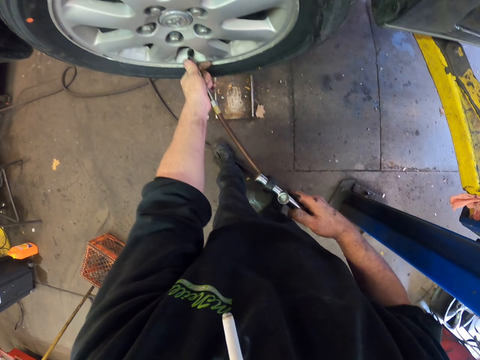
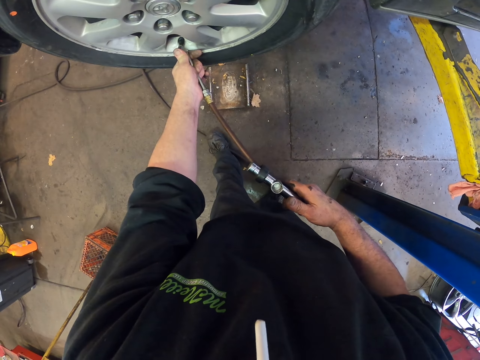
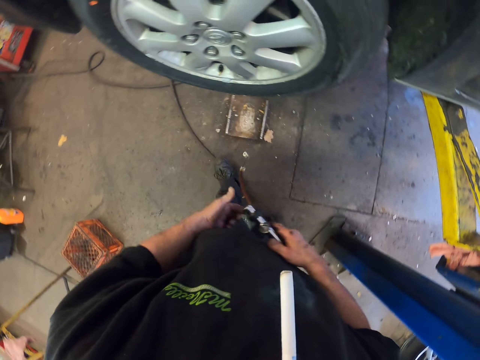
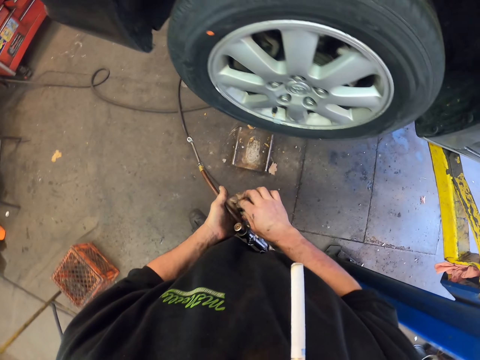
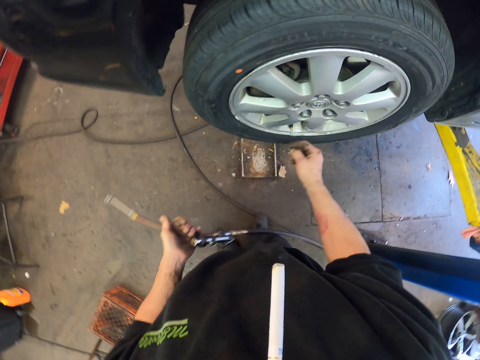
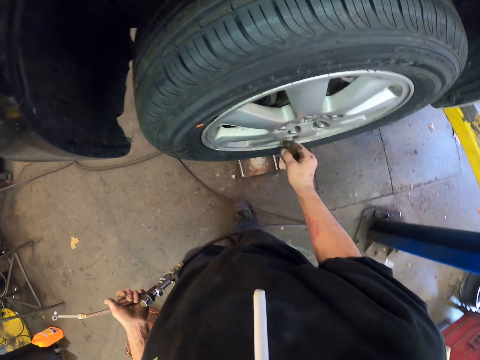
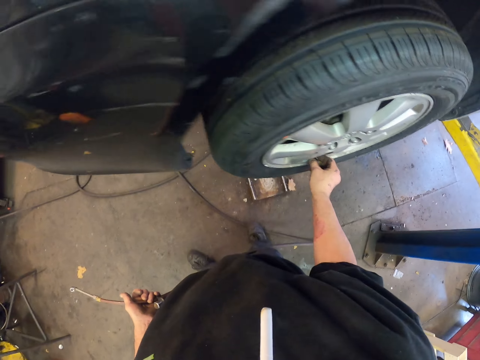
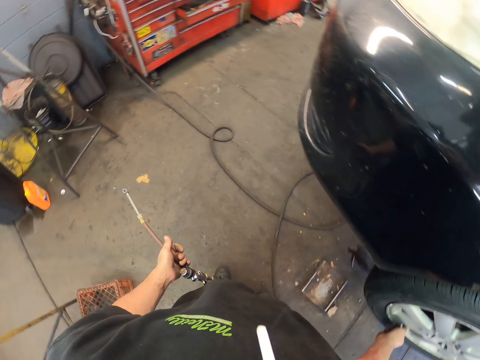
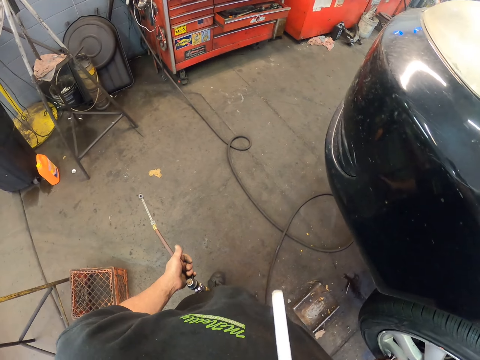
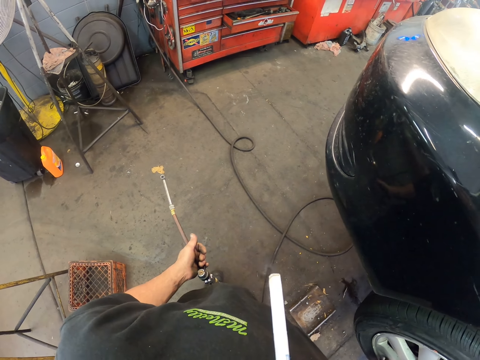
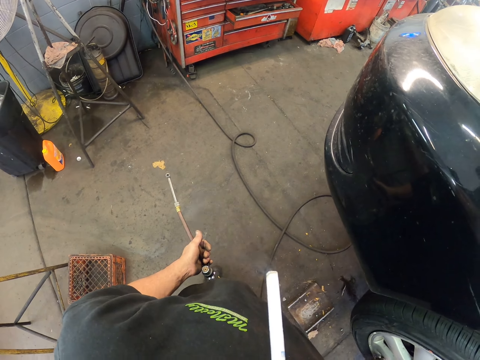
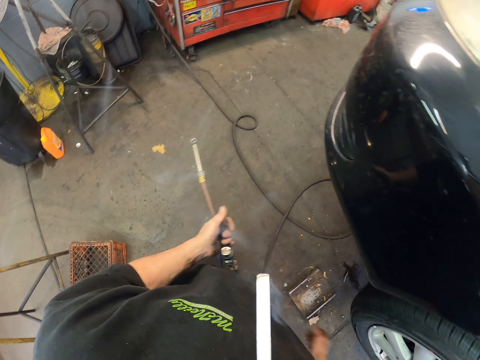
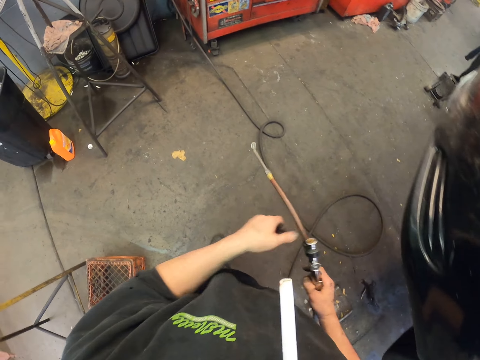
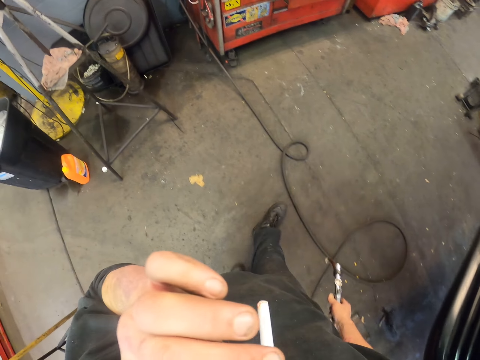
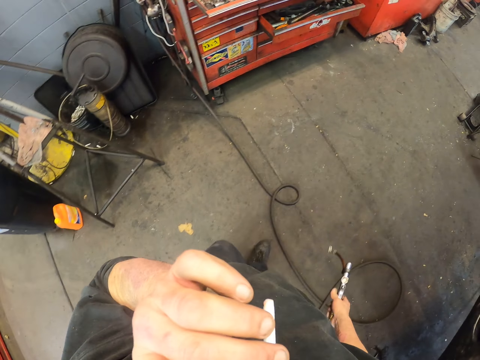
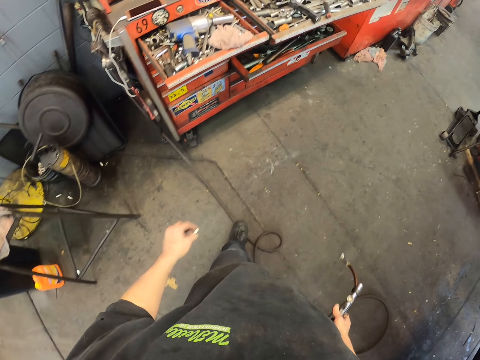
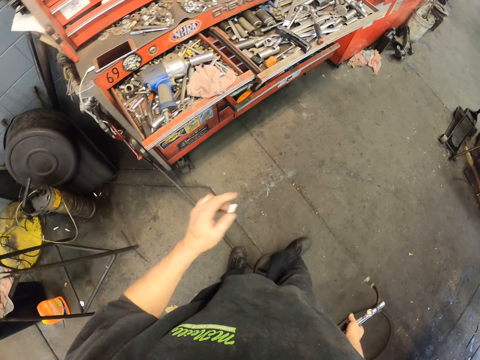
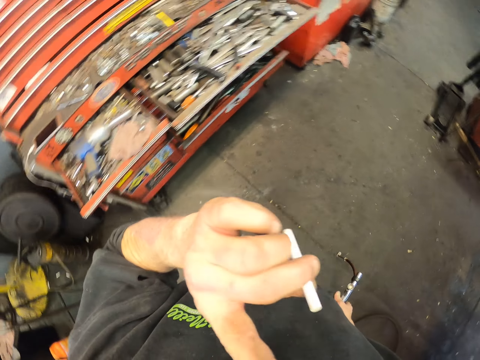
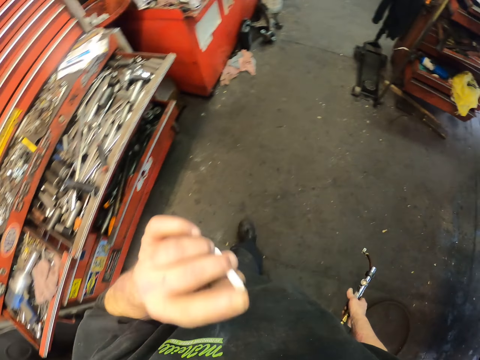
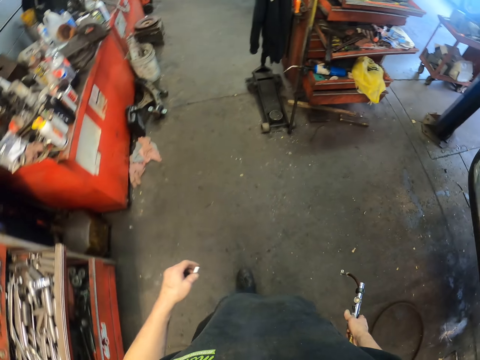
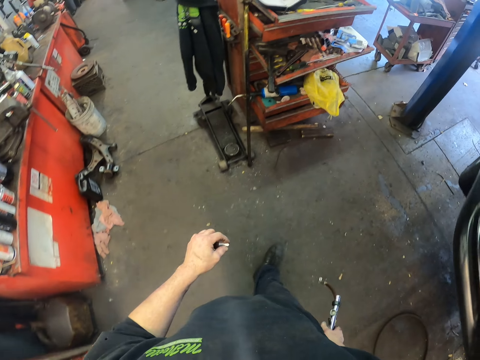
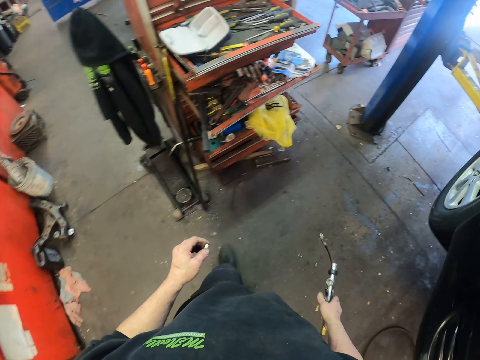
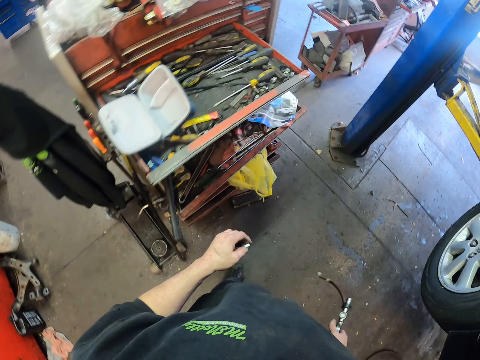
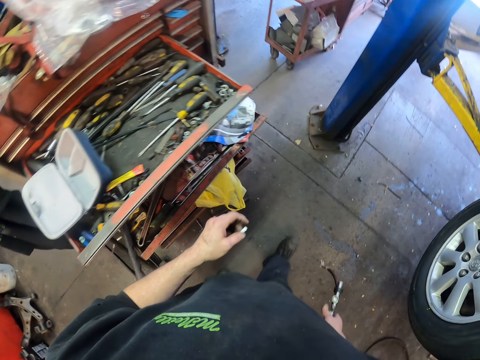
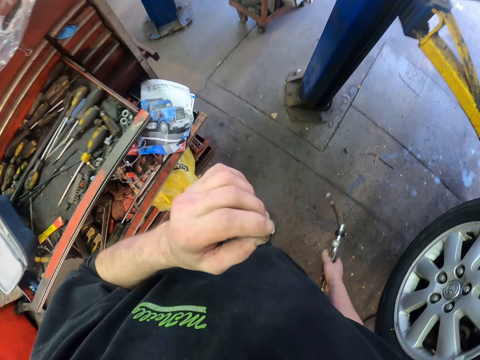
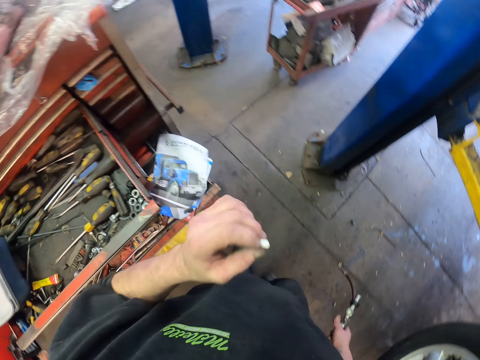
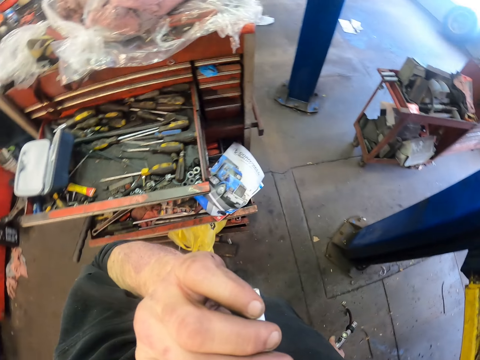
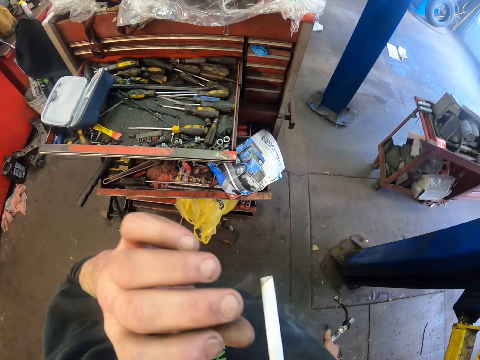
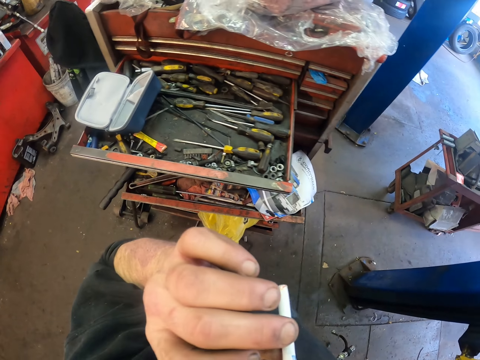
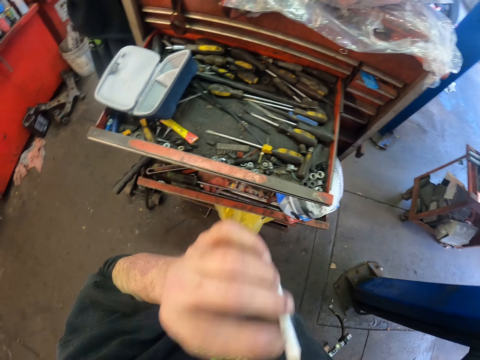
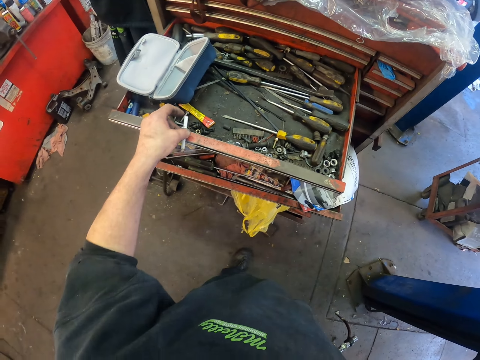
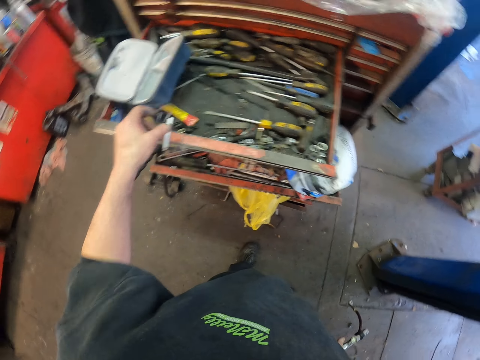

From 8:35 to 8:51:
The camera wearer removes the tire pressure gun from the valve stem. They close the valve stem. They look around the garage. They hold the cigarette. They remove the cigarette from their mouth. They scratch their face. They walk around the garage. They smoke the cigarette. They place the cigarette on a shelf.
